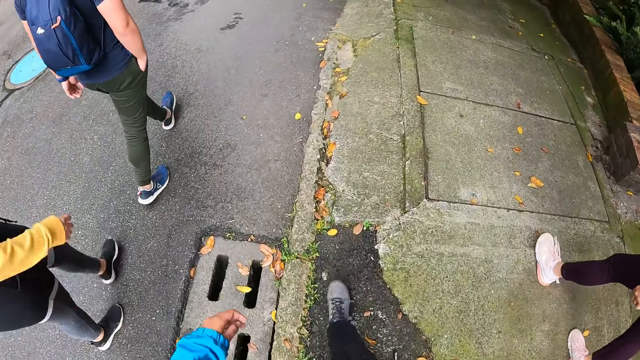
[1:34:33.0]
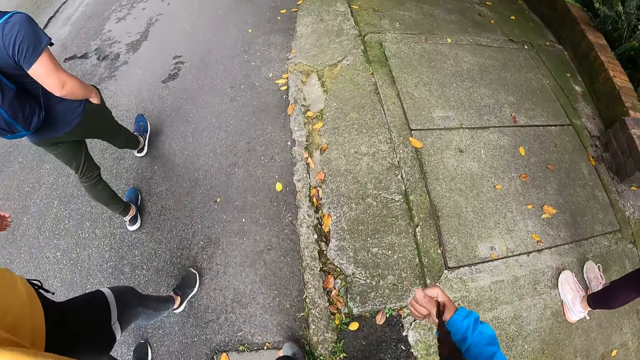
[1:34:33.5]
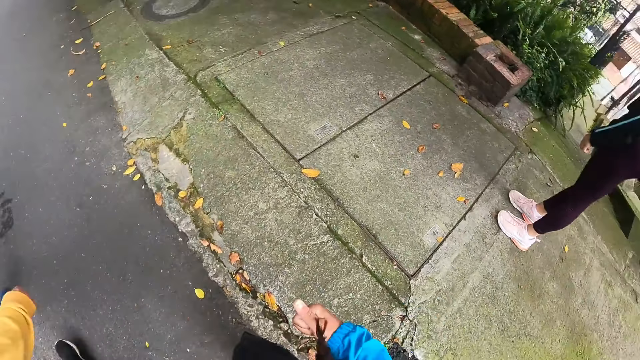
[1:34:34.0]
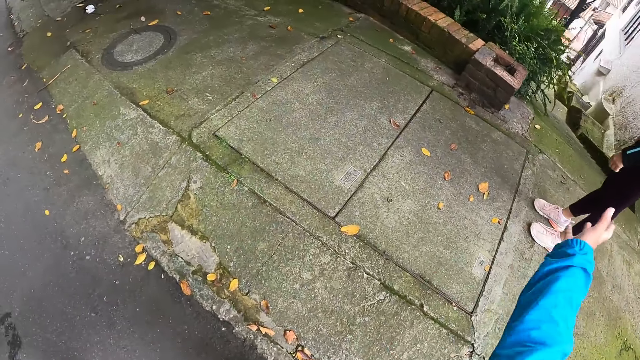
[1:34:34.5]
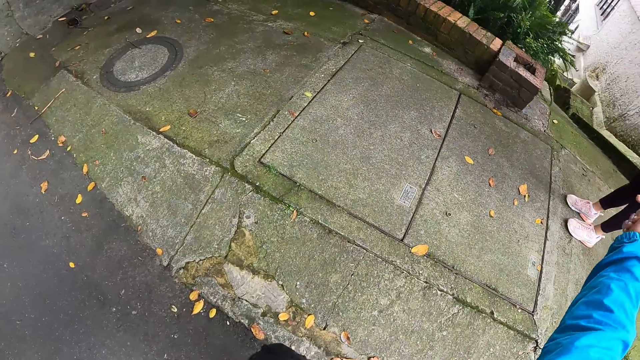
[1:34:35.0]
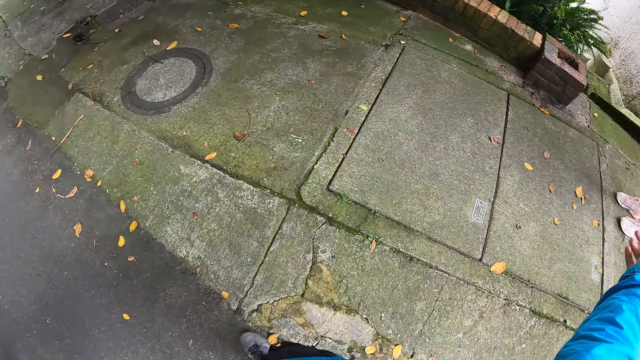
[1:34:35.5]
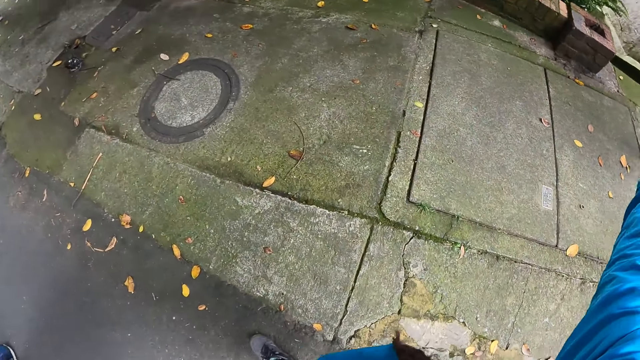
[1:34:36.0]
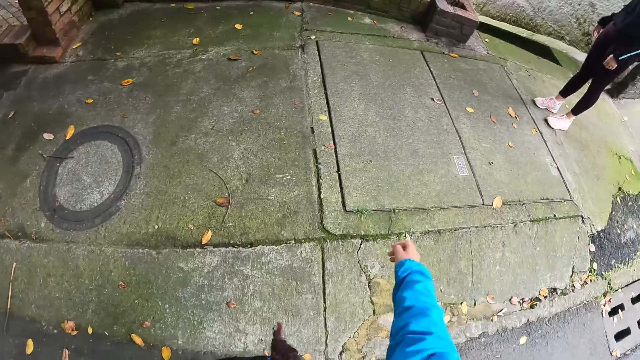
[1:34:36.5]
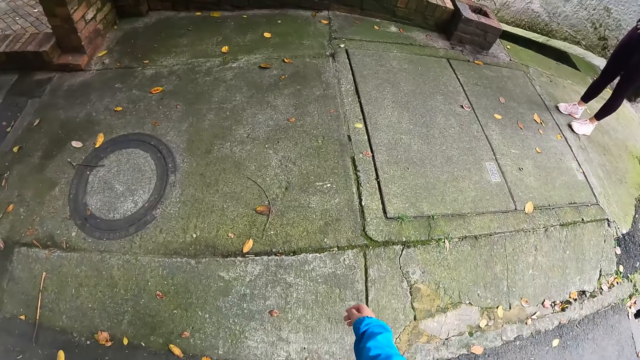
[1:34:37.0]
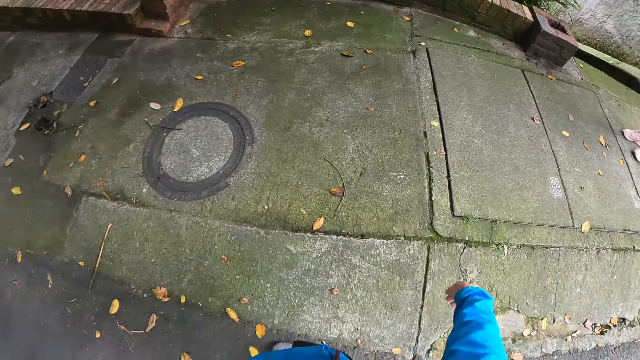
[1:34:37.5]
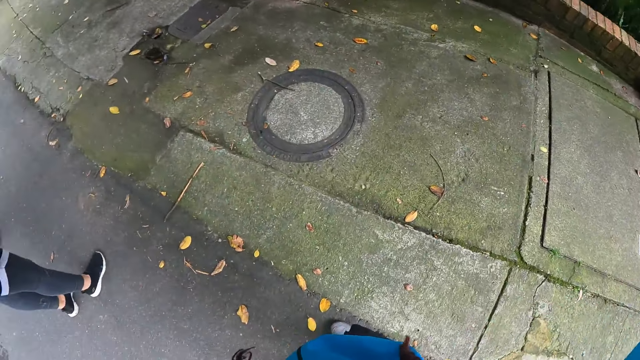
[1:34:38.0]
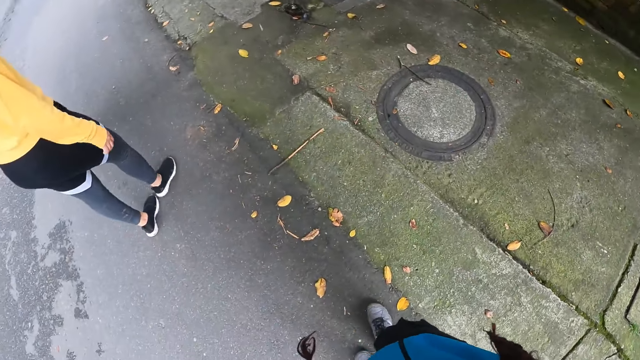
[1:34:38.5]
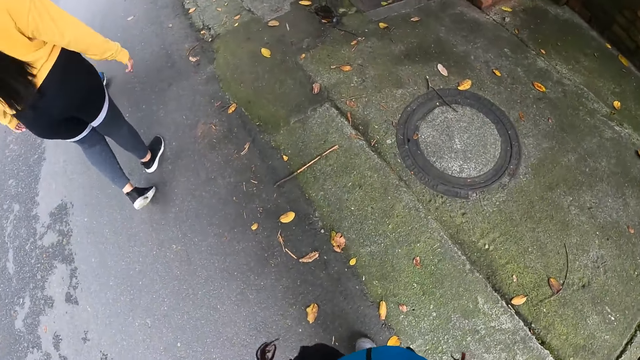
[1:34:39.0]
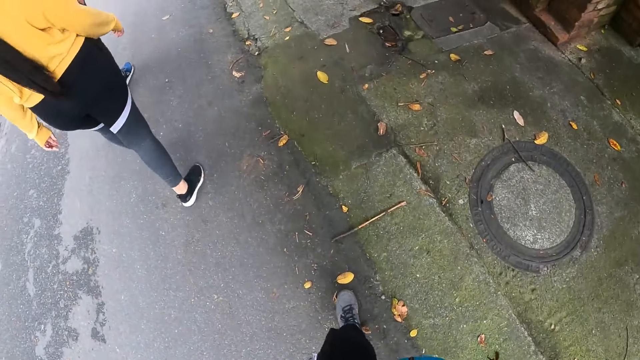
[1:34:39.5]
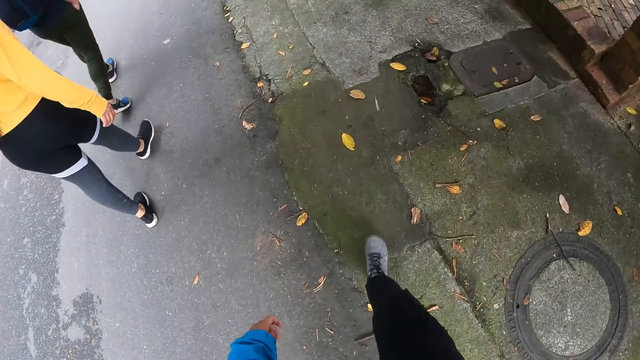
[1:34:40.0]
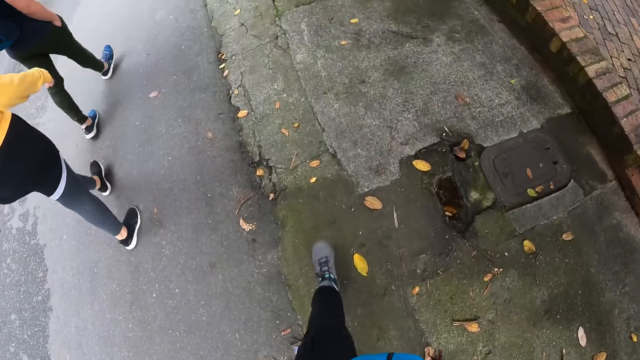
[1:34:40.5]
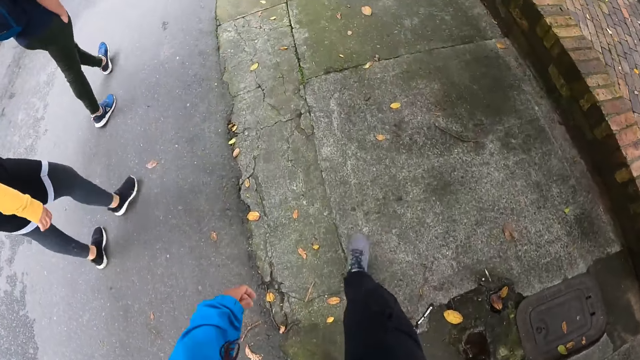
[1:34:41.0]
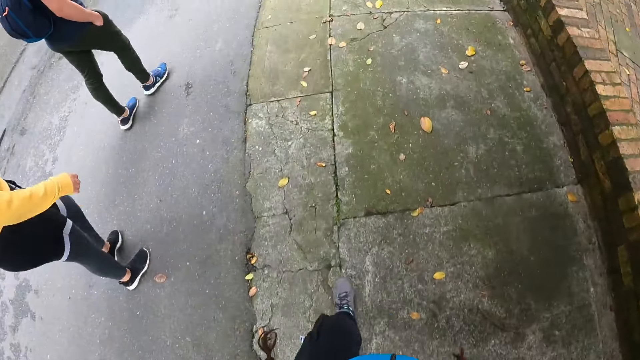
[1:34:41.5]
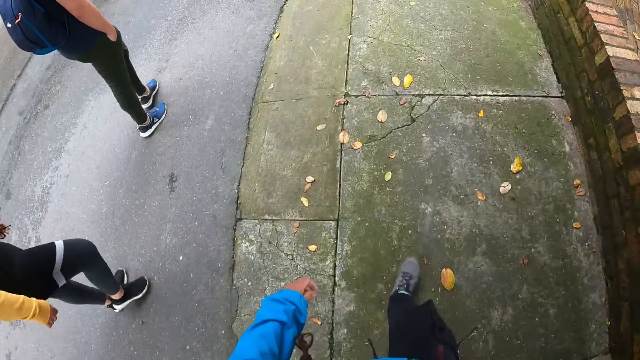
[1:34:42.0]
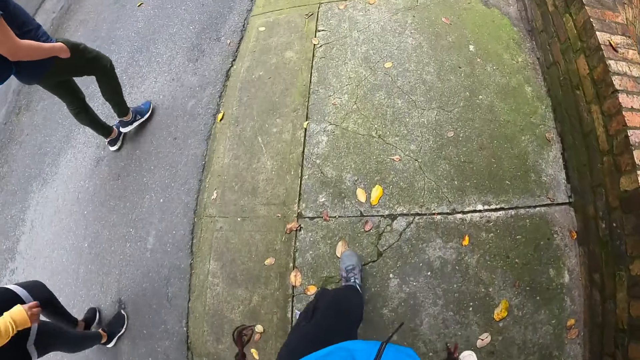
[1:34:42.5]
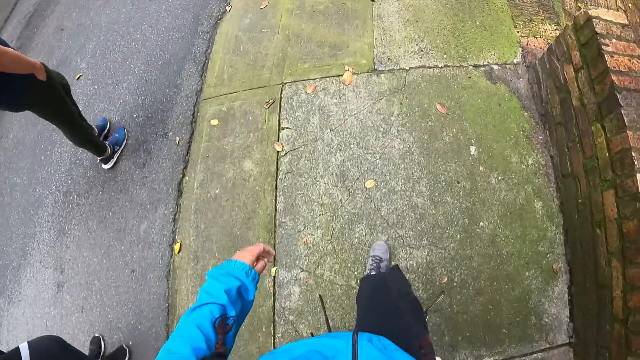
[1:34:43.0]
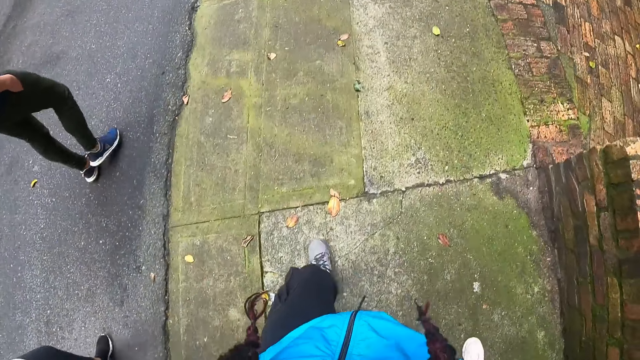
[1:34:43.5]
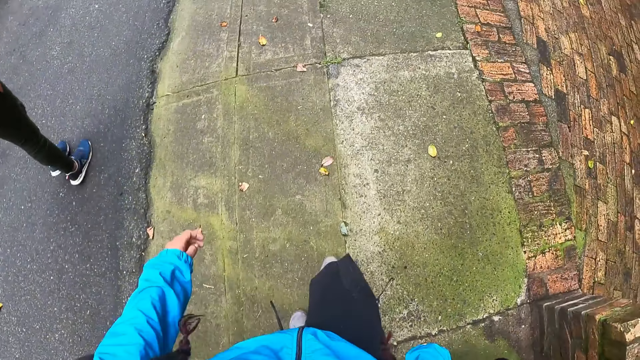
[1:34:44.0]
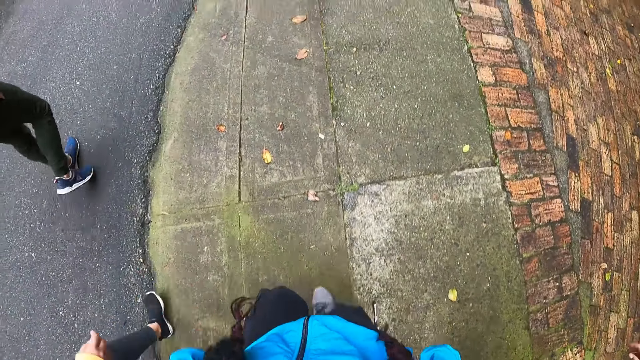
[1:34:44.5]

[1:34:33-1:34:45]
The camera wearer pulls her hair with her right hand. She moves the hand. She walks on the pavement.

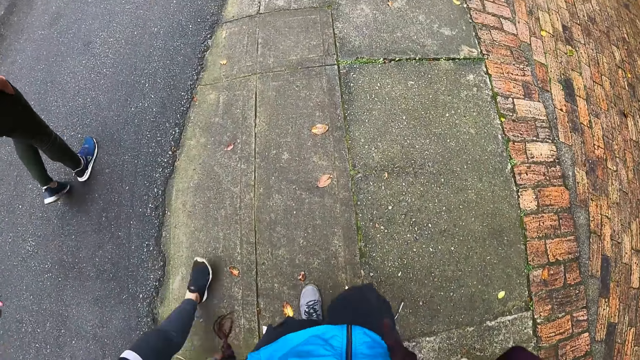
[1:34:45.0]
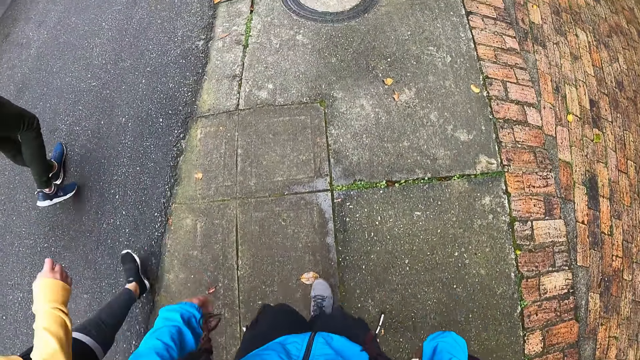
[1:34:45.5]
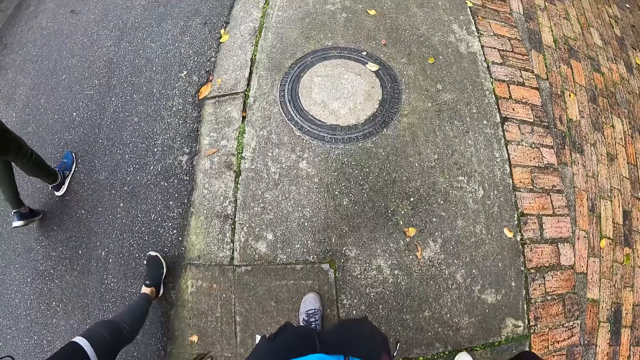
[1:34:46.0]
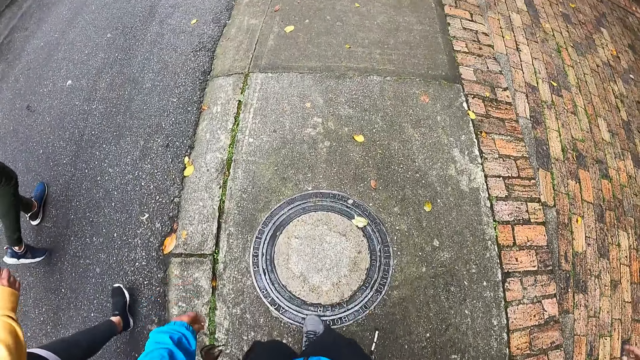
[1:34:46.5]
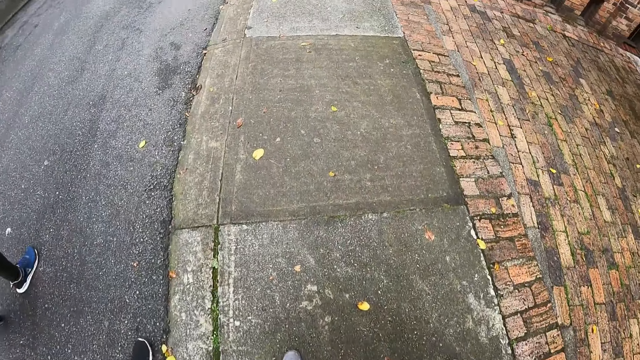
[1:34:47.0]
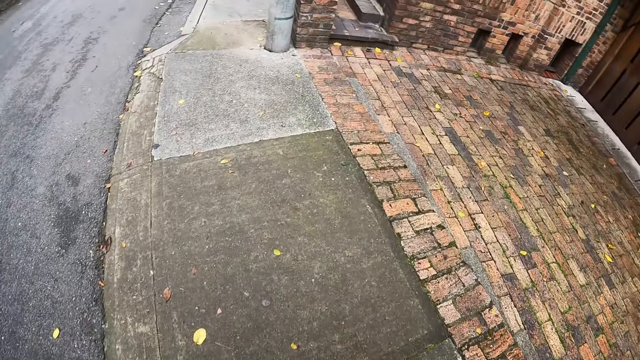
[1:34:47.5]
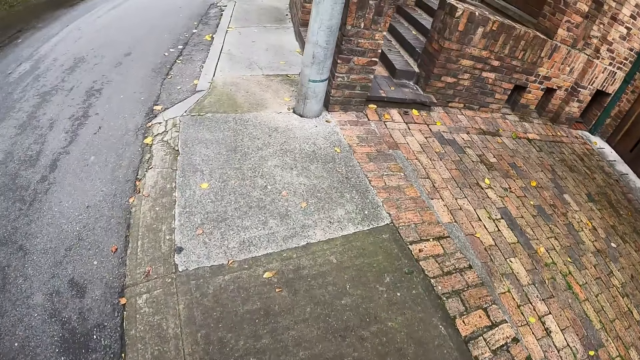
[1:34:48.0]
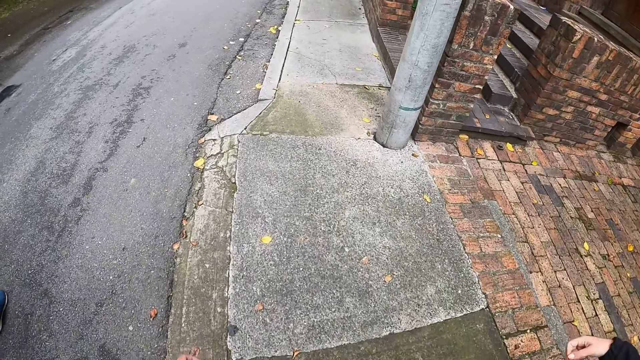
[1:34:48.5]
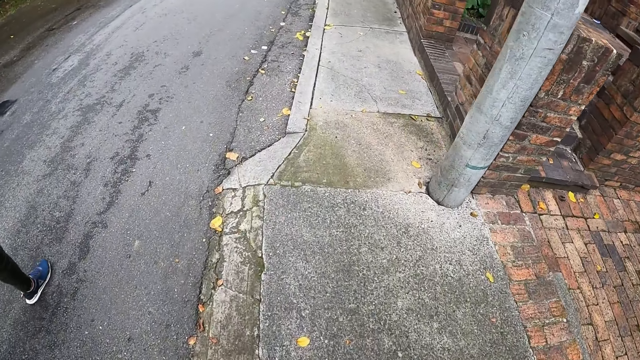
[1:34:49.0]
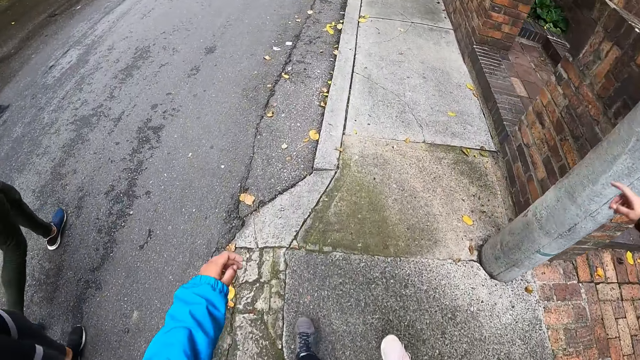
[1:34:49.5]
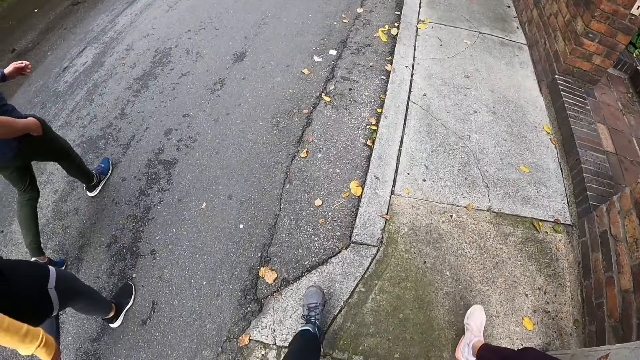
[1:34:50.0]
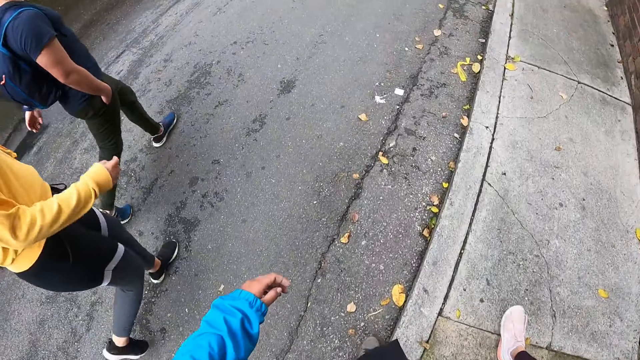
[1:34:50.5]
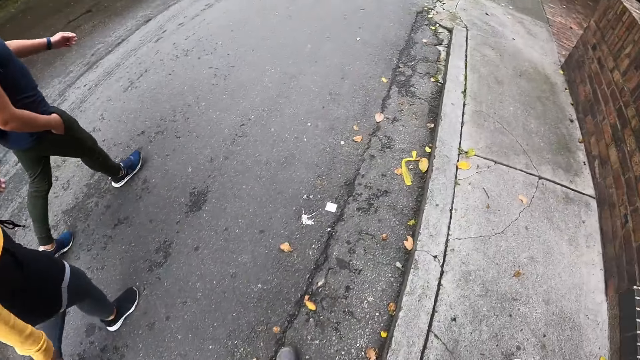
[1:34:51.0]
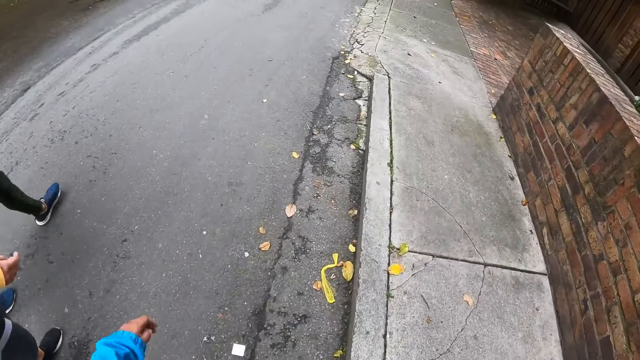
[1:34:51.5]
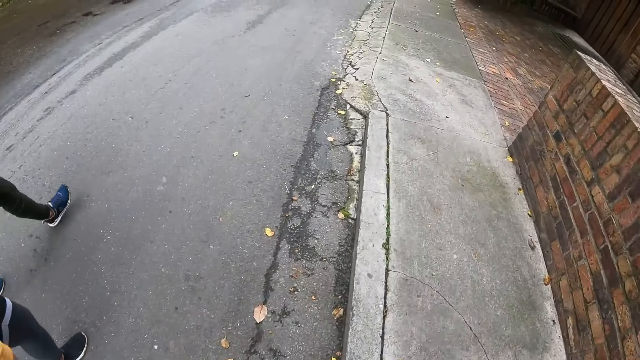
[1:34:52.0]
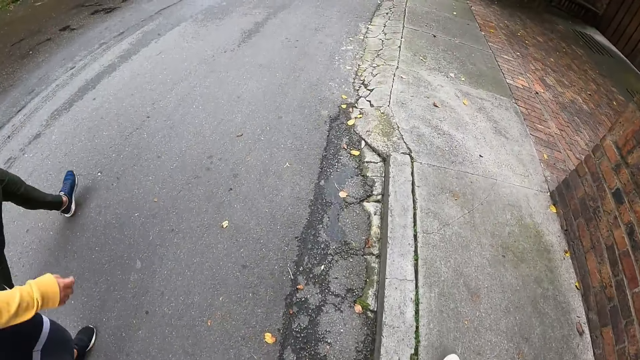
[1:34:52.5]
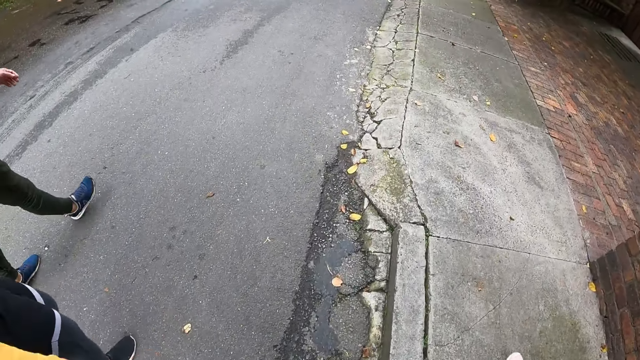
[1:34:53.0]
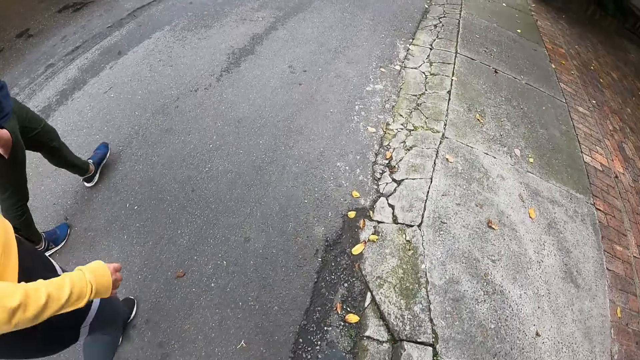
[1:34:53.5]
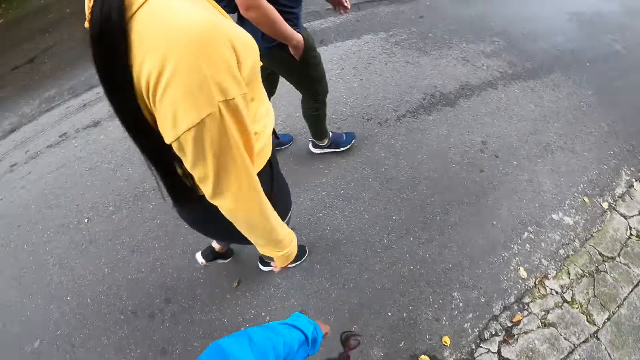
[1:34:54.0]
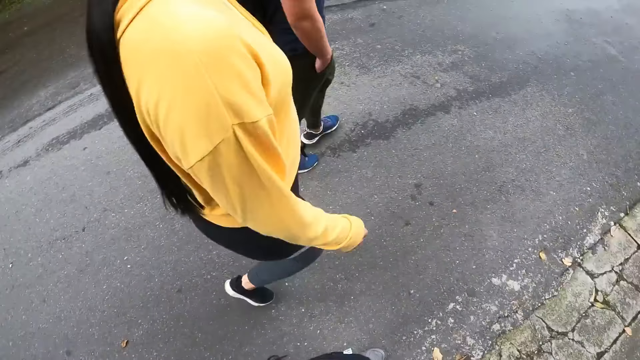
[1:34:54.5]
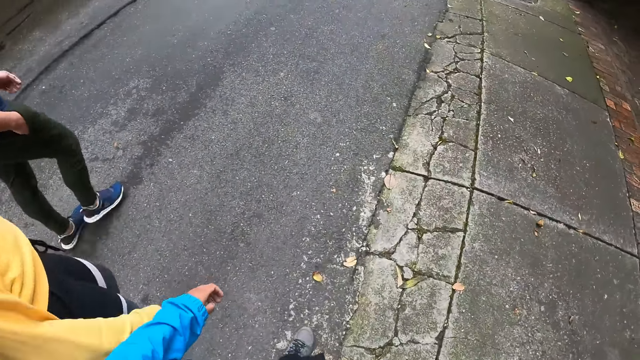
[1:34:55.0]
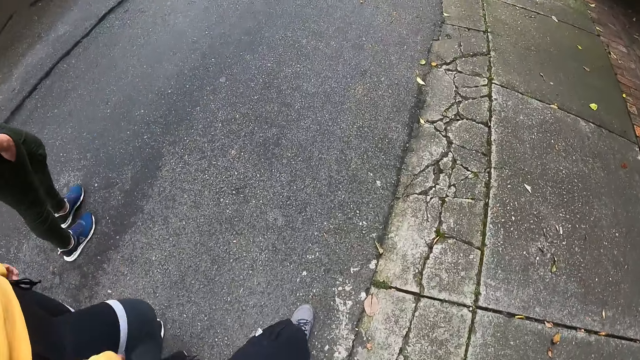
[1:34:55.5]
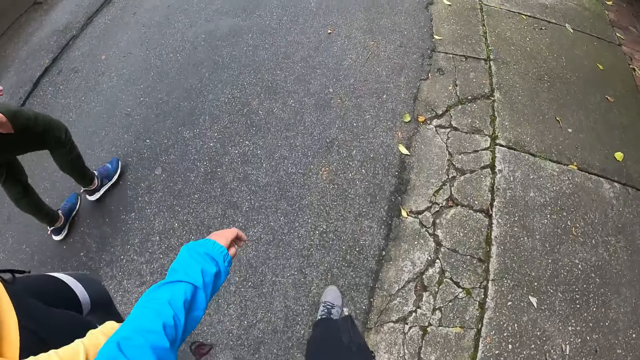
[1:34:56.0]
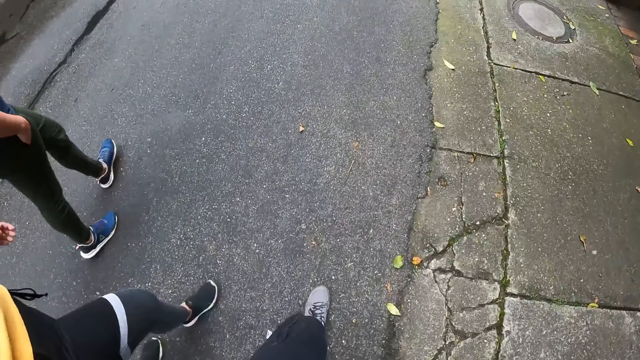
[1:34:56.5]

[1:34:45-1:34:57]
The camera wearer touches her hair with her right hand. She walks.
